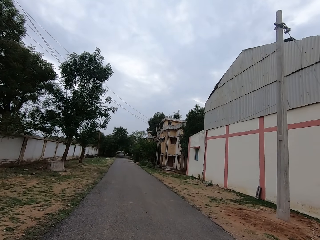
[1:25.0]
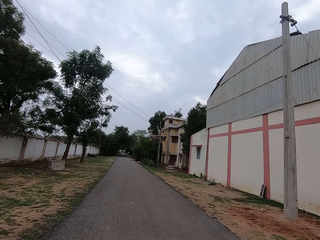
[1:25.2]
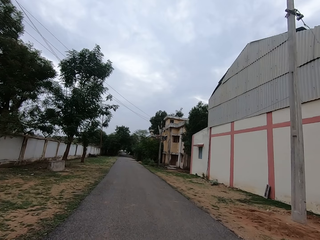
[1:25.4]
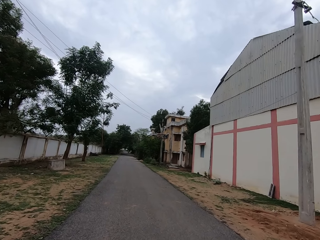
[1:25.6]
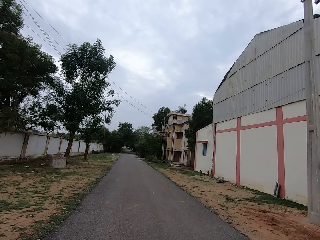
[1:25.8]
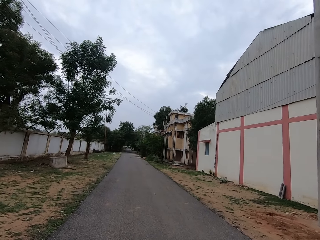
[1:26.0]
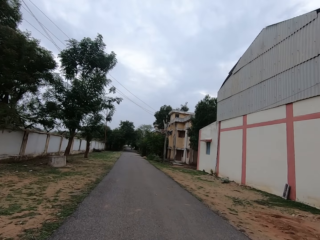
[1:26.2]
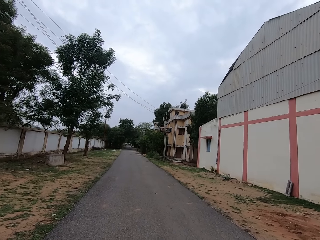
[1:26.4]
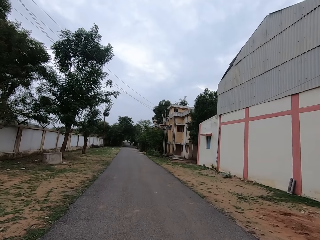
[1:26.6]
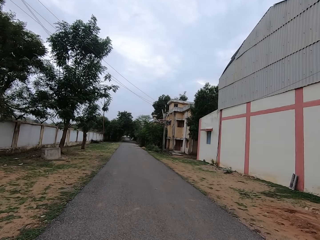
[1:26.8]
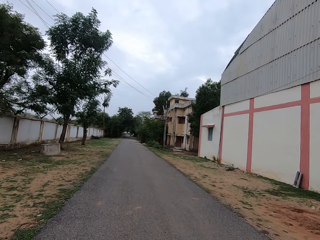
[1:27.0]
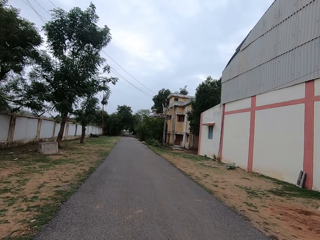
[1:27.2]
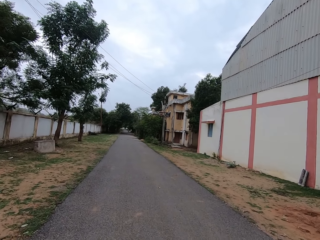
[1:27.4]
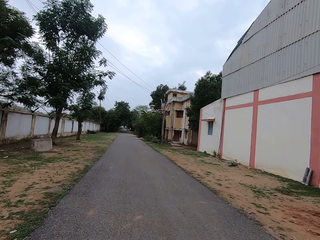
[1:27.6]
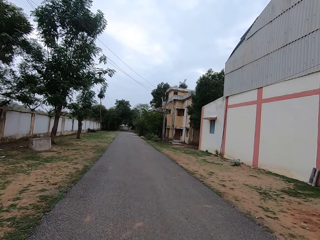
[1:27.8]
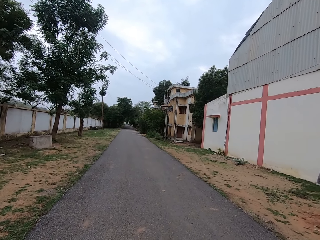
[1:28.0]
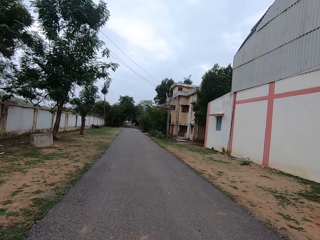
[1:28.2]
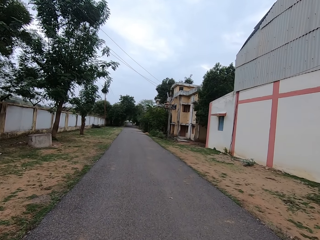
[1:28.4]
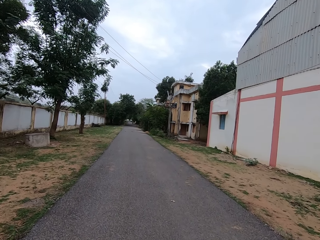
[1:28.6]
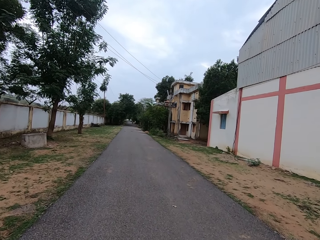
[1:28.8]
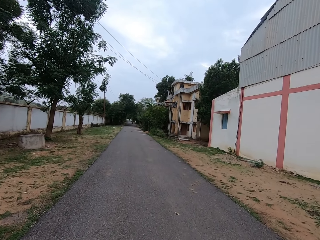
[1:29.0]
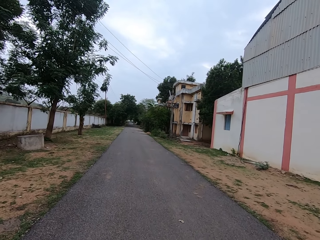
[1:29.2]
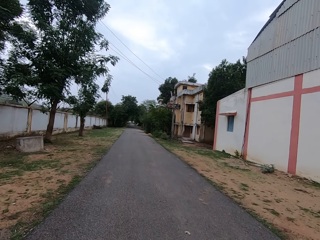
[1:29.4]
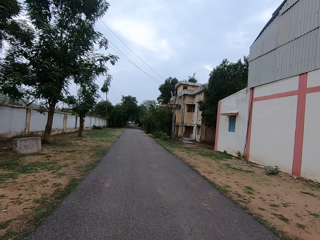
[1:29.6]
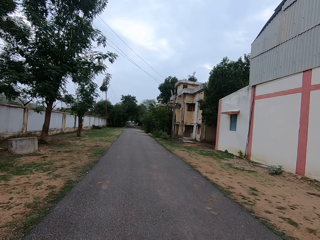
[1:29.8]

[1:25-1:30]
A lady interacts with the camera wearer. The camera wearer walks on the road.

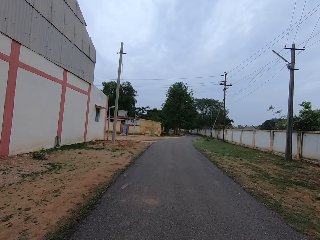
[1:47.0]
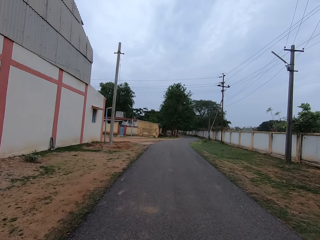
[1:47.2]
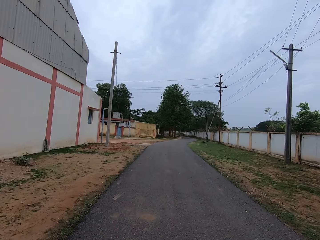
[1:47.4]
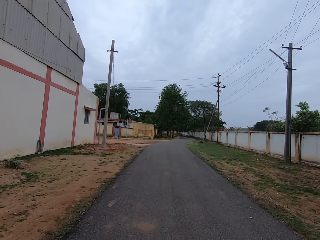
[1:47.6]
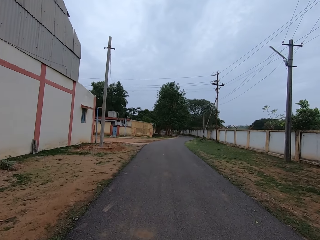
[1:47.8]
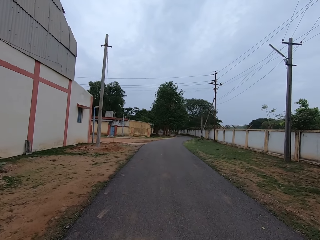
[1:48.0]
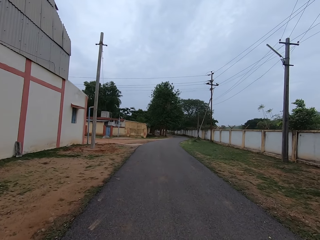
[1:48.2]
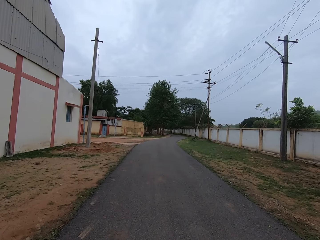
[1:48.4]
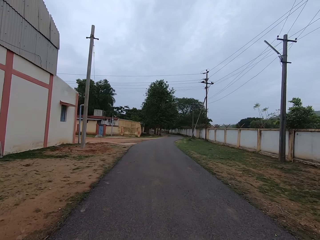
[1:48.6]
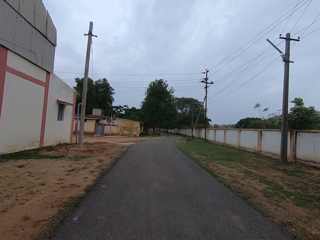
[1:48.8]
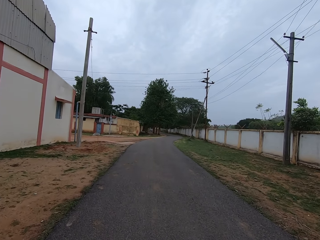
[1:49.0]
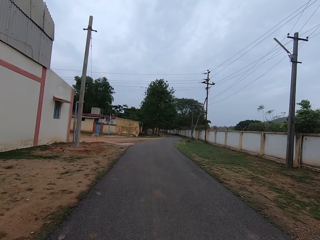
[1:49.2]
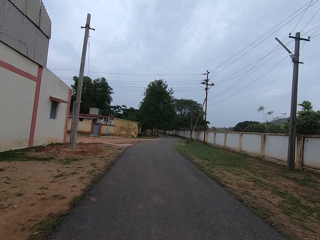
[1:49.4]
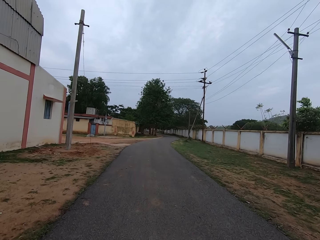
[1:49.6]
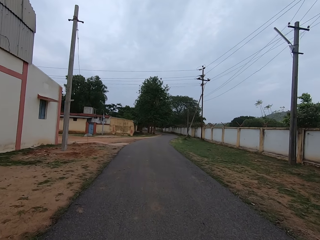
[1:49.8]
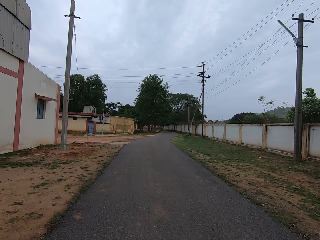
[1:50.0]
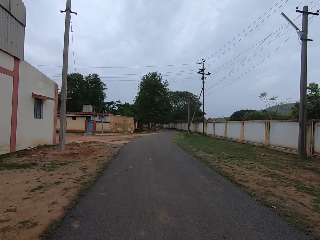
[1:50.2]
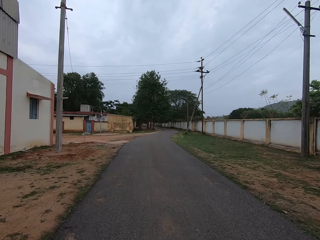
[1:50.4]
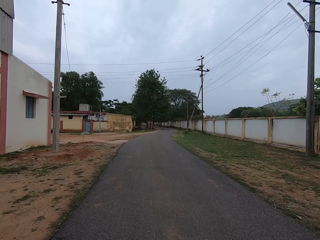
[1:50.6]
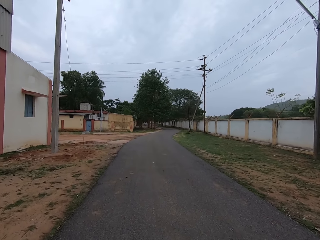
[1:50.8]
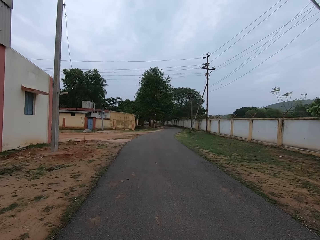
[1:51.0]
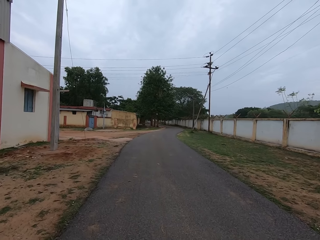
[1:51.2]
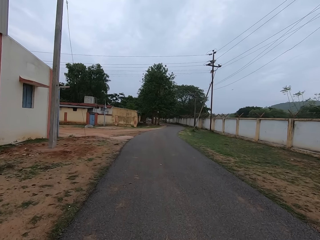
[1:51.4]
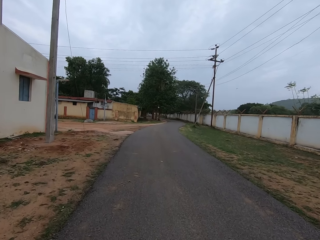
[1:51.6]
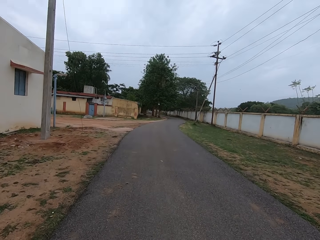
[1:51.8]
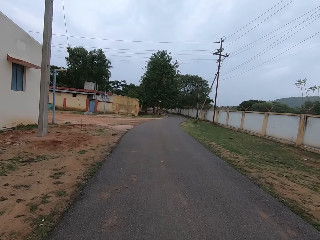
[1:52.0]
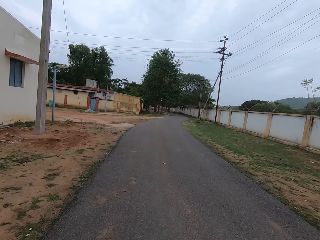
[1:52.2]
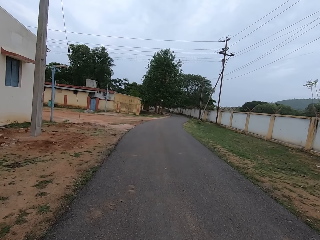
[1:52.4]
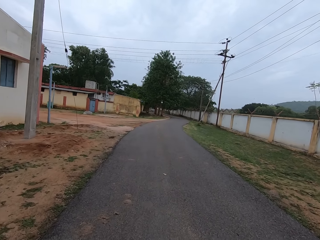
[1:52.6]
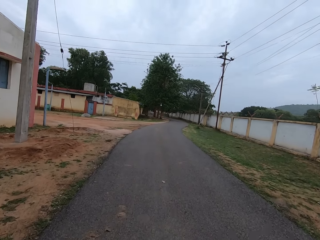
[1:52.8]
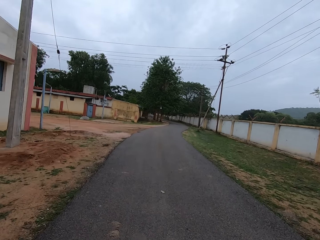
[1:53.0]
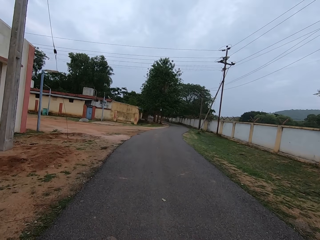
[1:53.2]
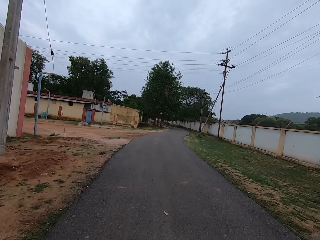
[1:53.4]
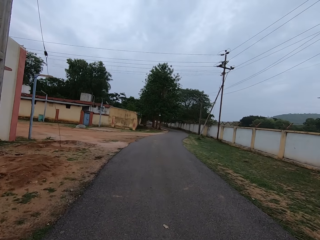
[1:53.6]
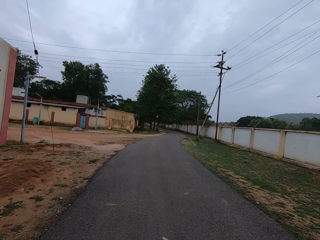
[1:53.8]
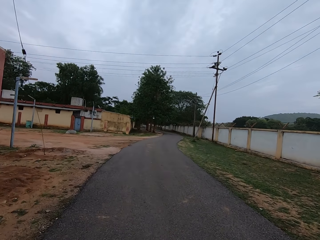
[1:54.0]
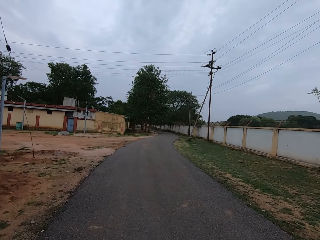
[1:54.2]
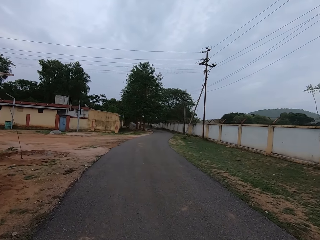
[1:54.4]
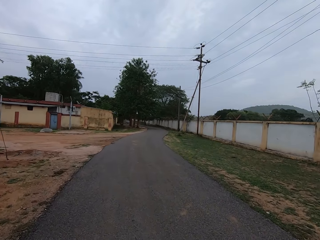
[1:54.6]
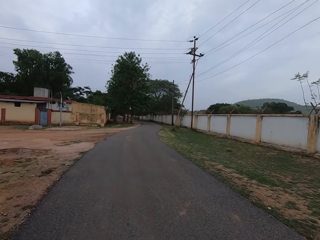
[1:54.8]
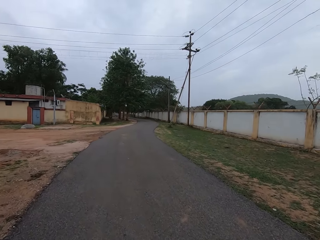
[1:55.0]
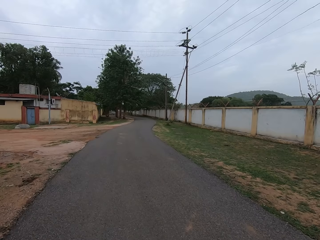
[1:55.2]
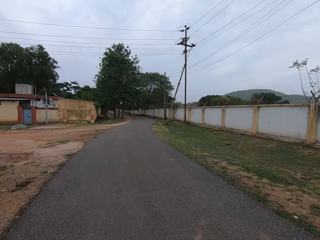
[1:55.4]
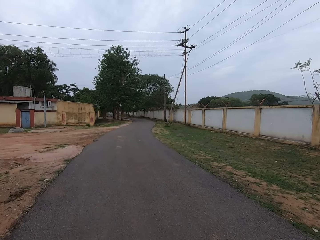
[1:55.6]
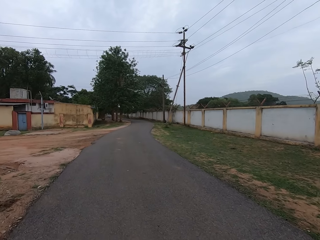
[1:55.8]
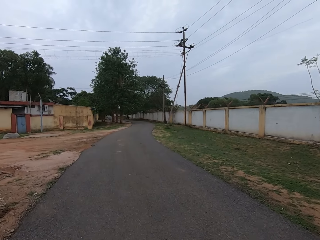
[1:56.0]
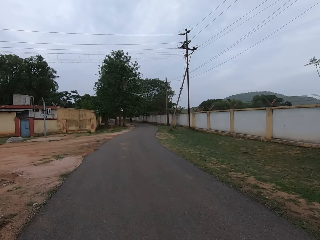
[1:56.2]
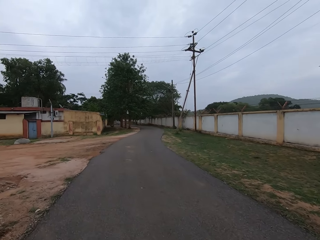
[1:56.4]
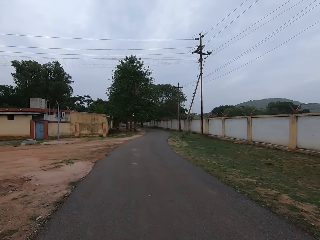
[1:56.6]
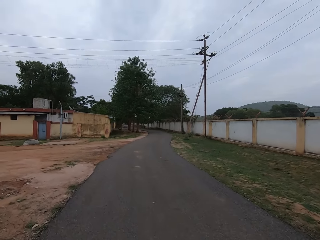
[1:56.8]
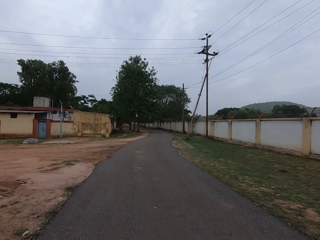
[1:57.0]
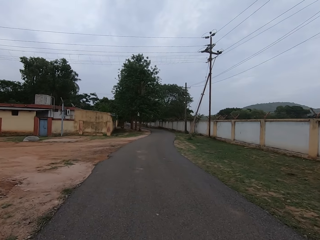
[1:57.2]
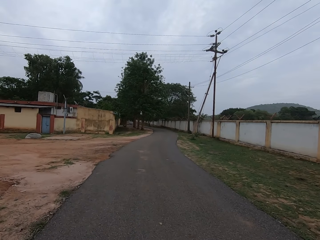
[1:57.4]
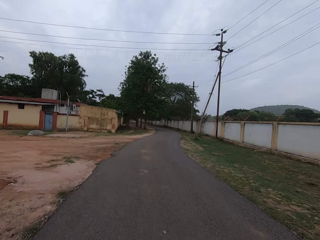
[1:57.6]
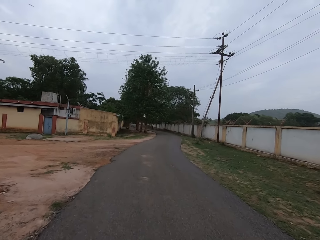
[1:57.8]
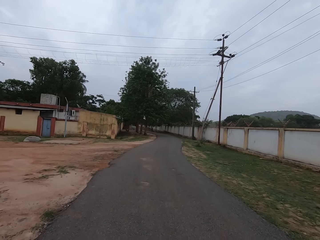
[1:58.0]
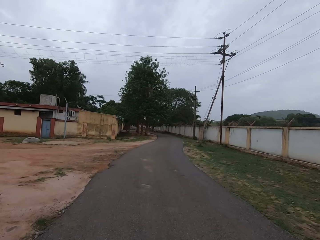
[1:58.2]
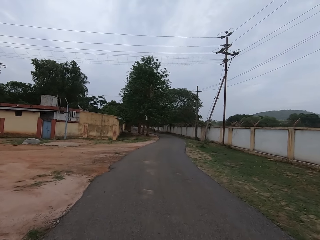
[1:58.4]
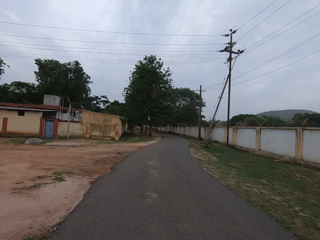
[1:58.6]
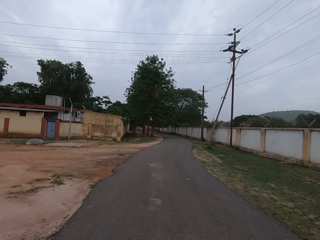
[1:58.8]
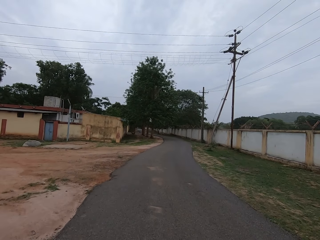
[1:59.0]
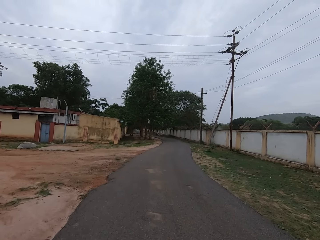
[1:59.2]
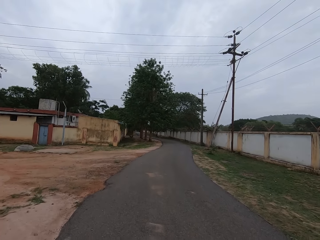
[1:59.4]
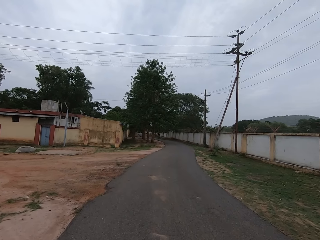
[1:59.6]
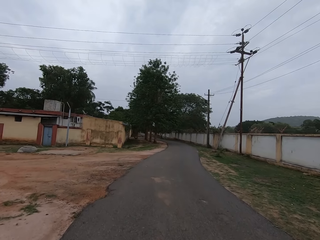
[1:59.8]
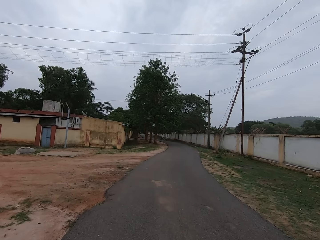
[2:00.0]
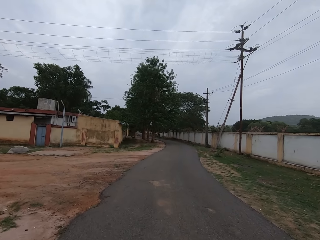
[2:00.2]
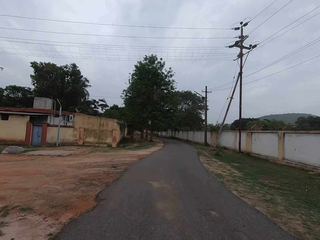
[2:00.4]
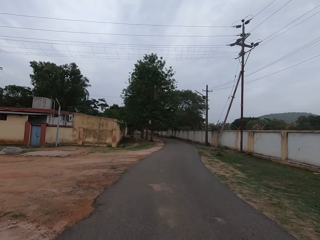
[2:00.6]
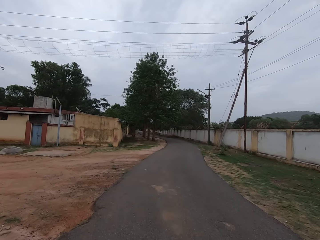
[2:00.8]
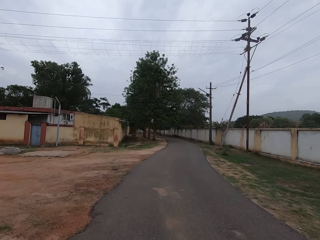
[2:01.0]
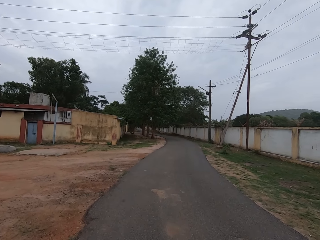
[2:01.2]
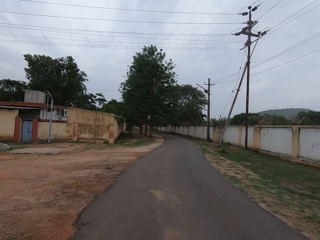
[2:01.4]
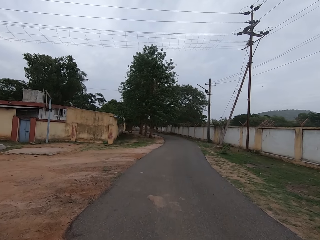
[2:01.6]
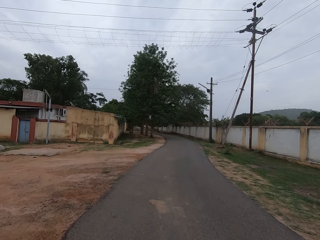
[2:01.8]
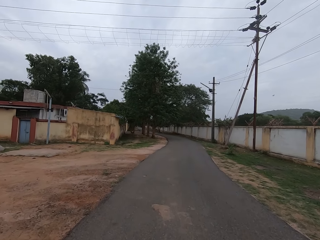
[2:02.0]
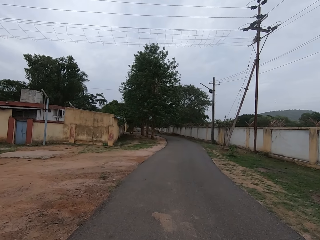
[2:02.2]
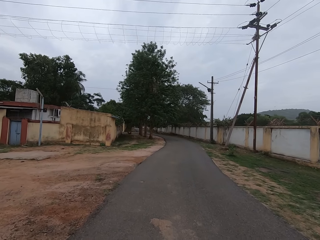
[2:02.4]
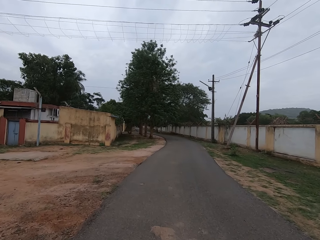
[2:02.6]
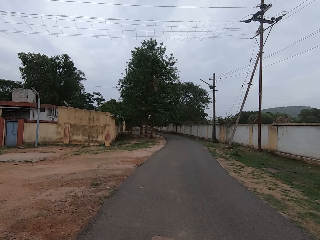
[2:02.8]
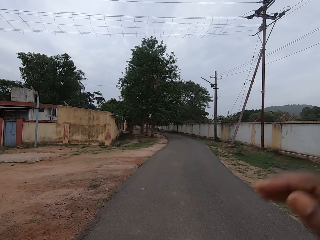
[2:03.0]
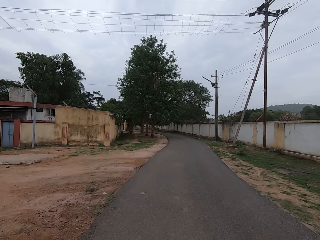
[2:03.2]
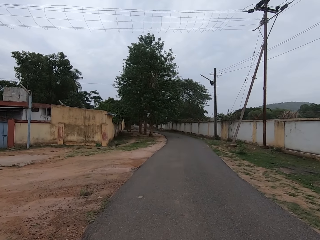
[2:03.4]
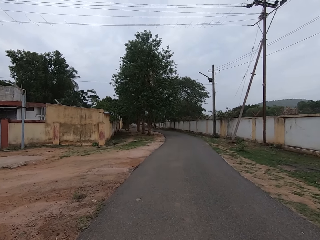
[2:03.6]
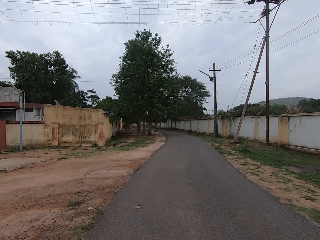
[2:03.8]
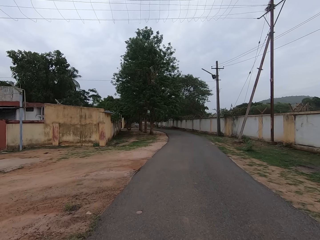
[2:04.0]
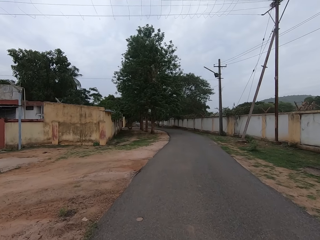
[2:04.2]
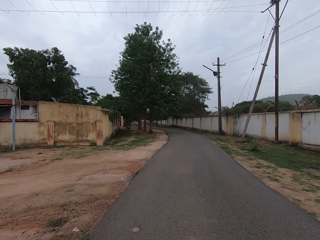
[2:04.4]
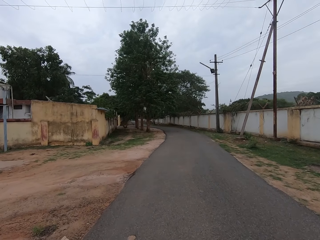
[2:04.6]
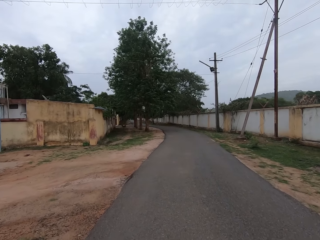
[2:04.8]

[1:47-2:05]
The camera wearer walks on the road. They adjust a camera. They walk on the road.
